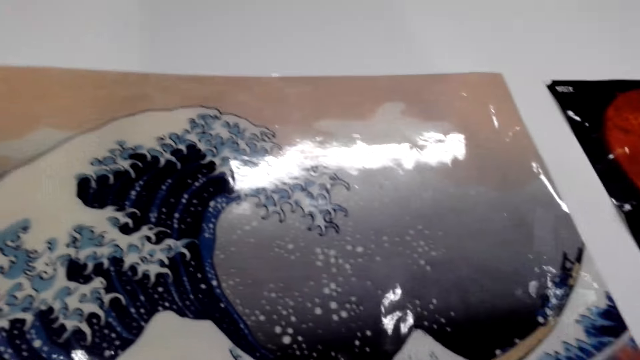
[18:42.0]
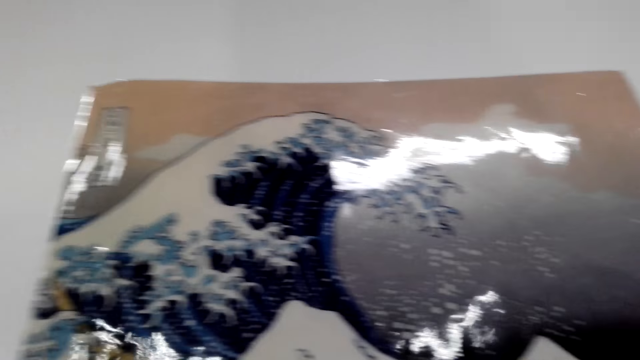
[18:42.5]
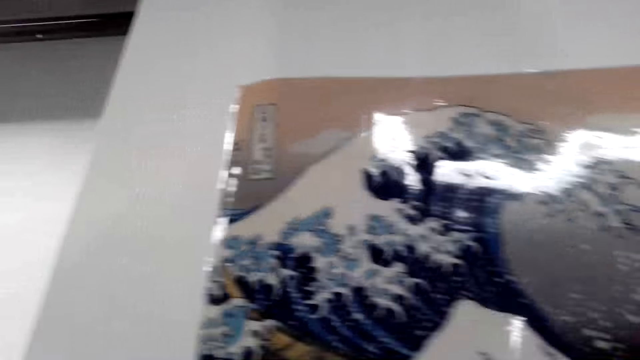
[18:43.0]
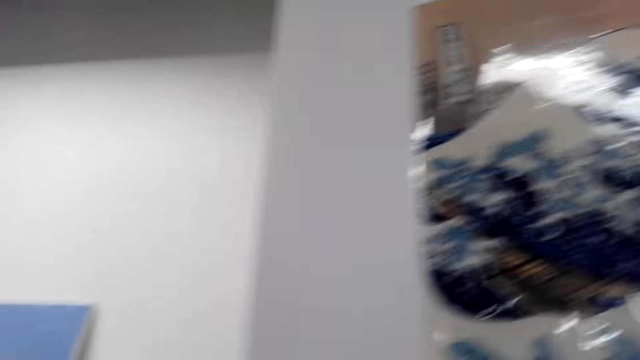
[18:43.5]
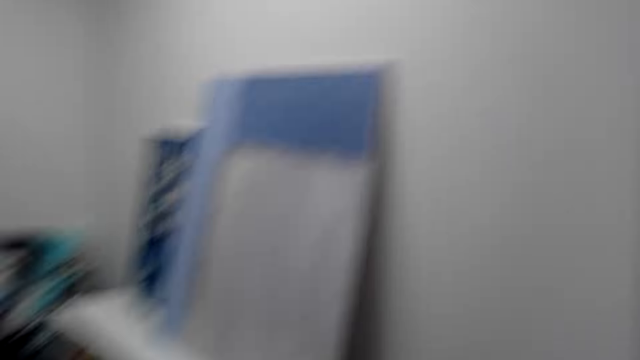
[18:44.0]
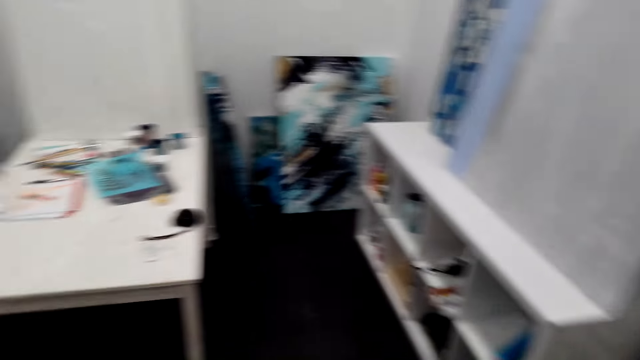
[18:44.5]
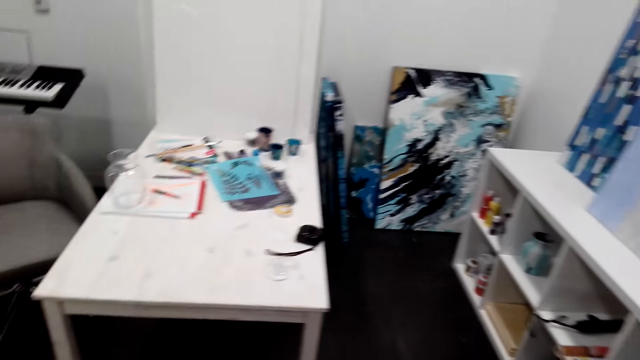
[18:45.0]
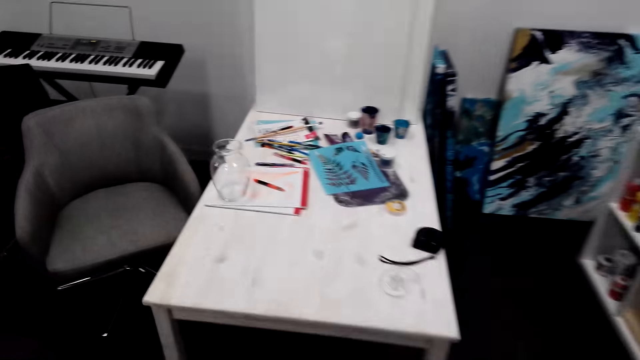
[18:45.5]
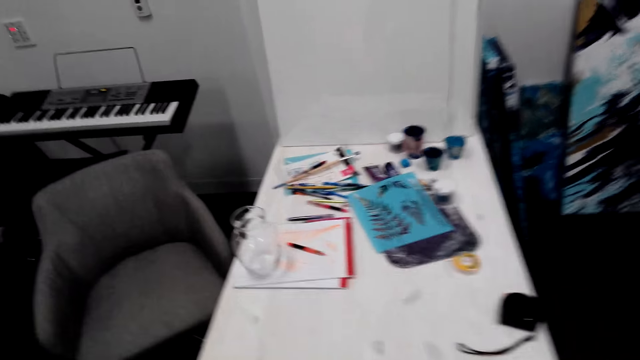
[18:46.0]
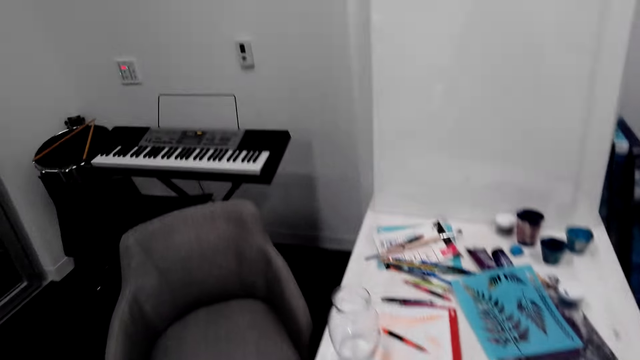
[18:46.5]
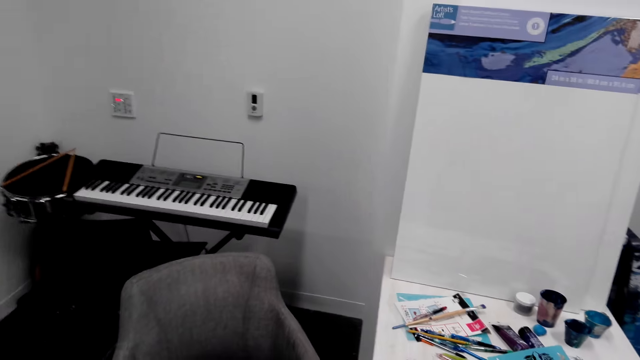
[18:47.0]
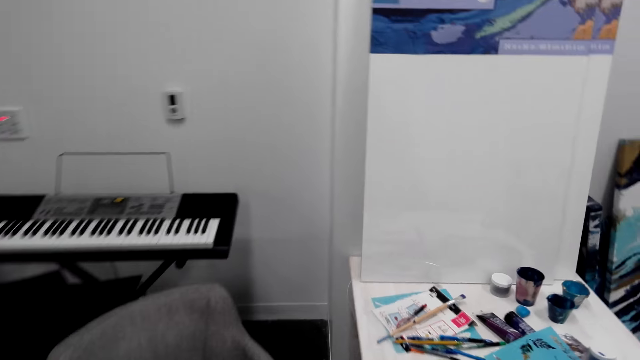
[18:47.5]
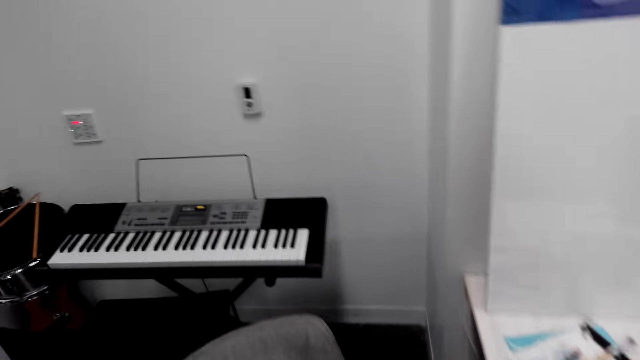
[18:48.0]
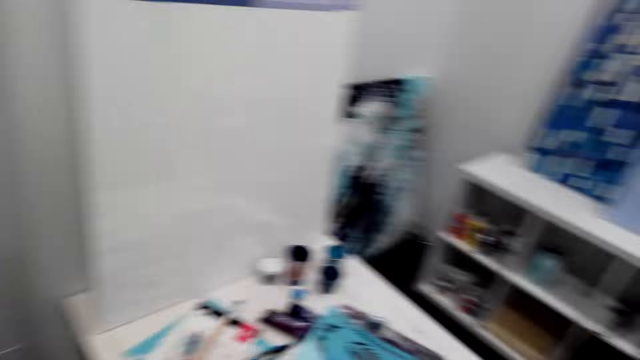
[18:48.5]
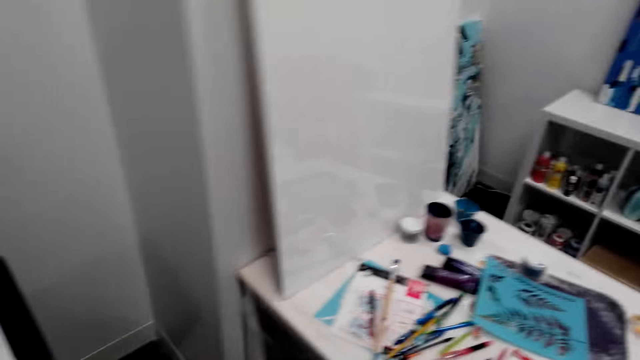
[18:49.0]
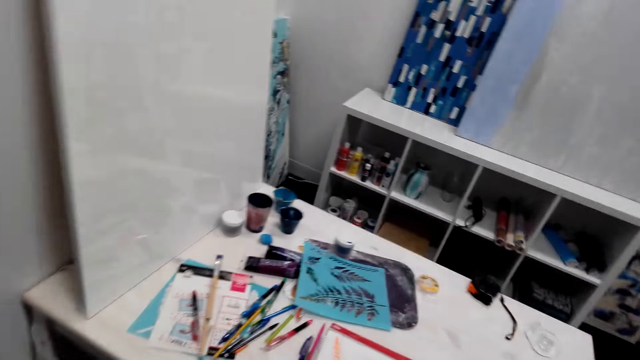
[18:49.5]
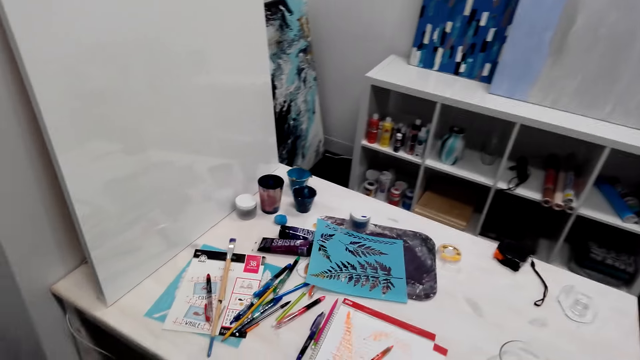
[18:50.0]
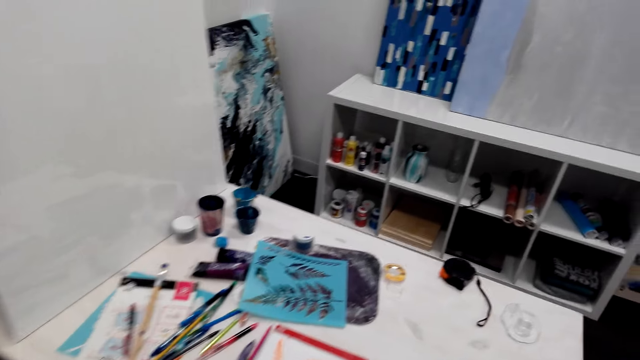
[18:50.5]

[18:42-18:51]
The camera wearer walks round the house.

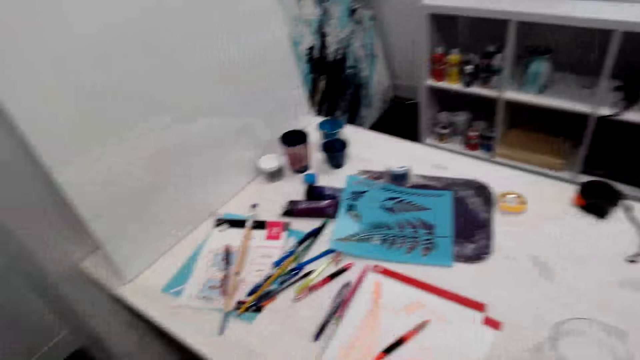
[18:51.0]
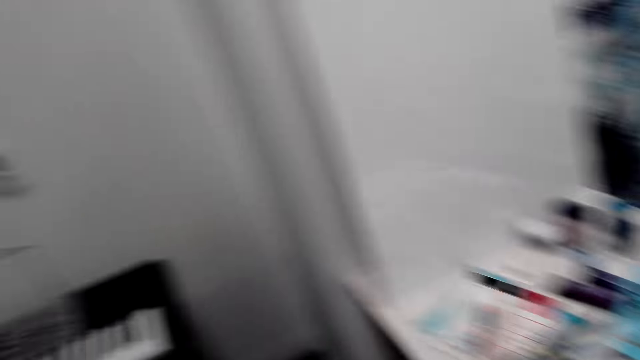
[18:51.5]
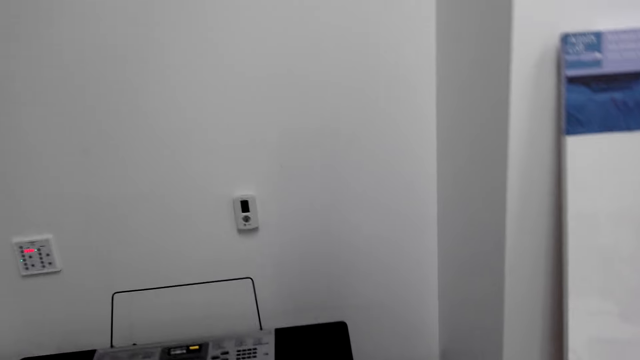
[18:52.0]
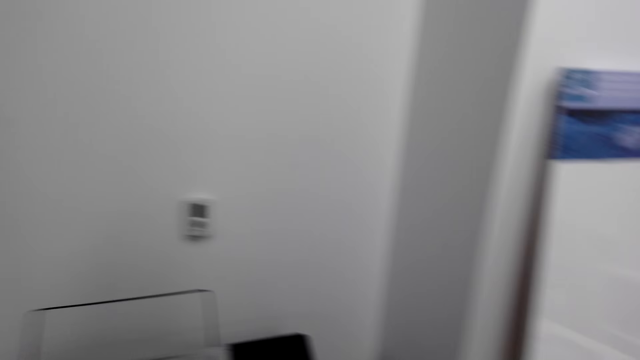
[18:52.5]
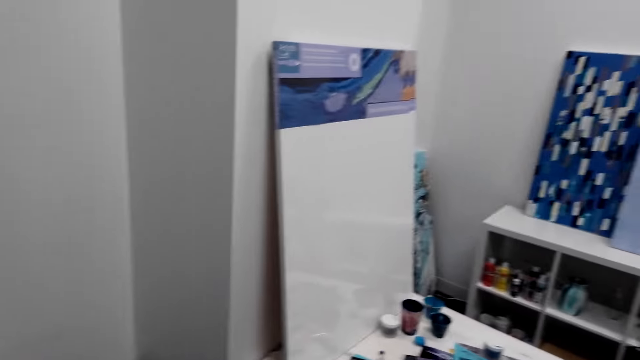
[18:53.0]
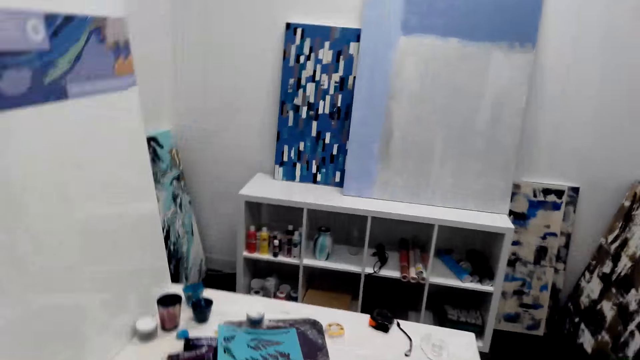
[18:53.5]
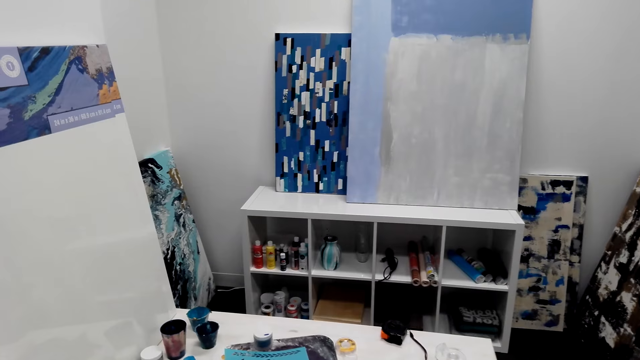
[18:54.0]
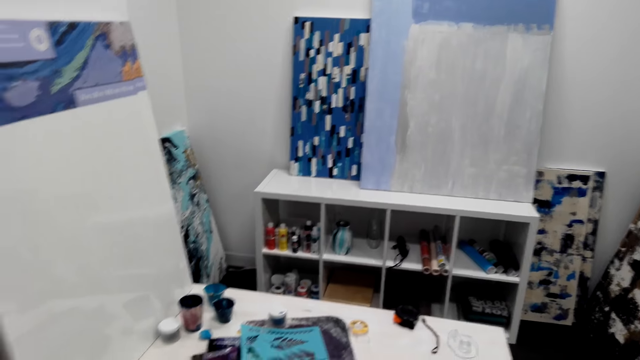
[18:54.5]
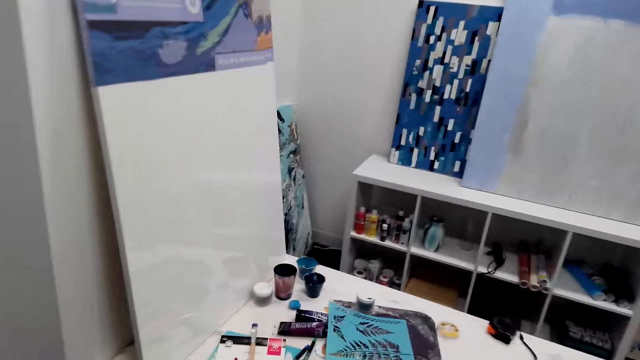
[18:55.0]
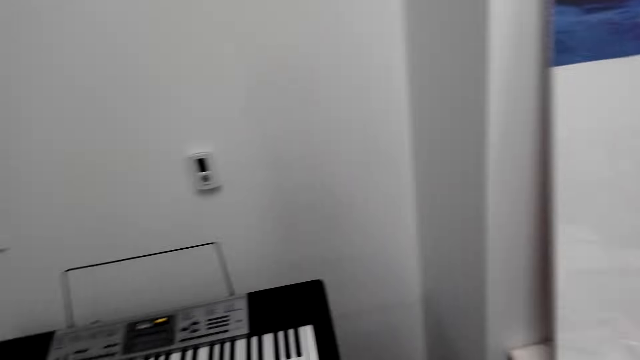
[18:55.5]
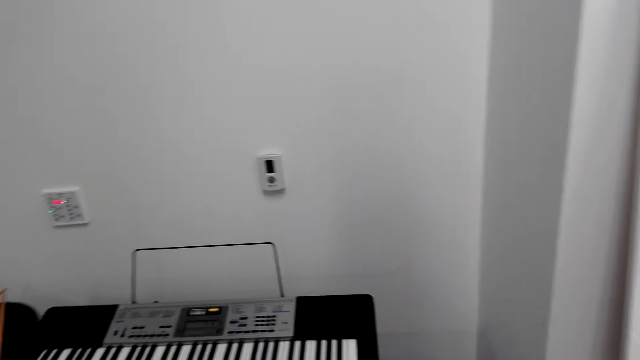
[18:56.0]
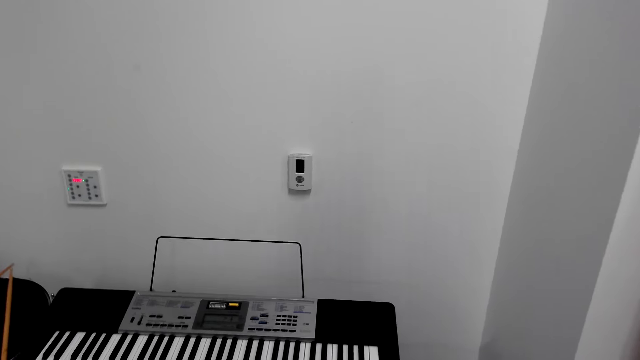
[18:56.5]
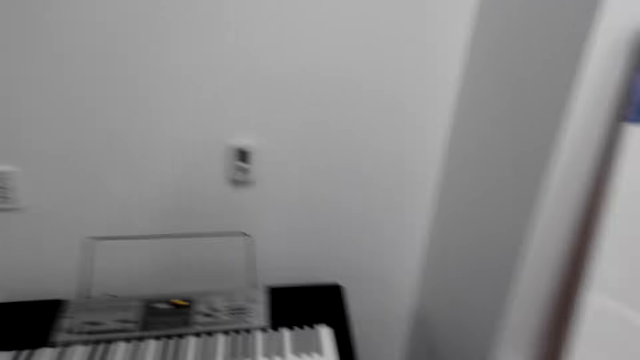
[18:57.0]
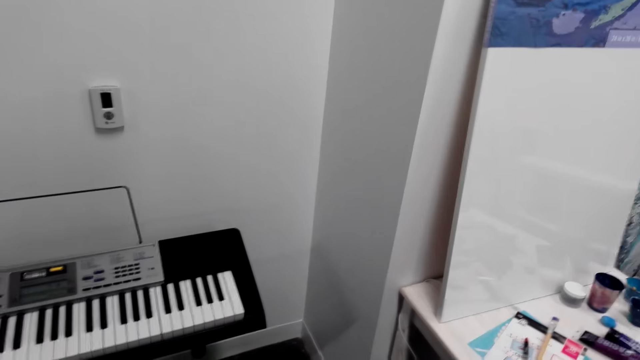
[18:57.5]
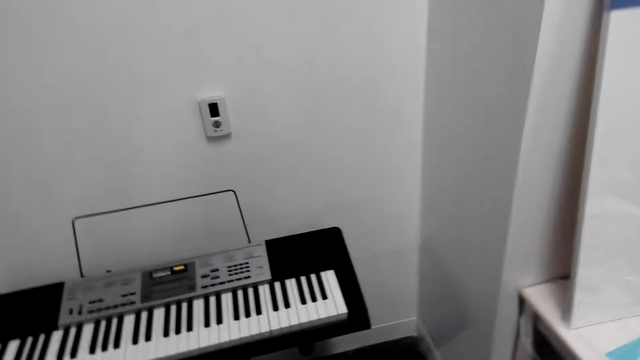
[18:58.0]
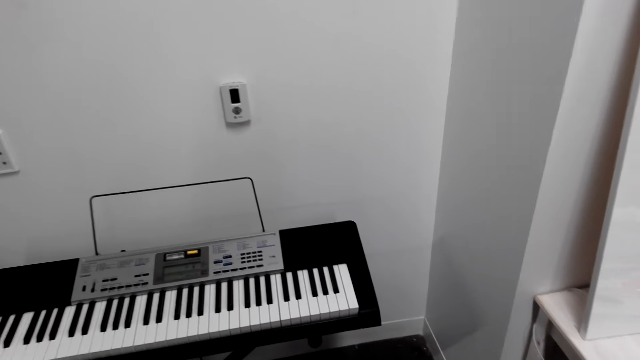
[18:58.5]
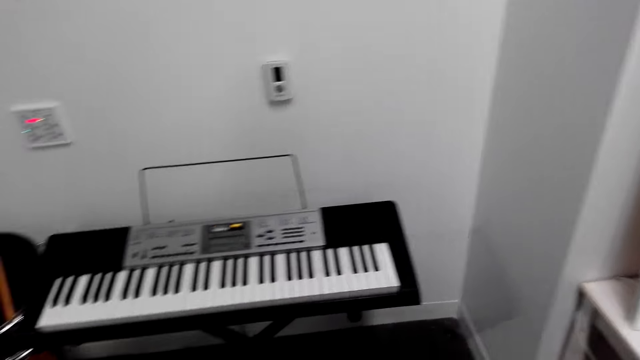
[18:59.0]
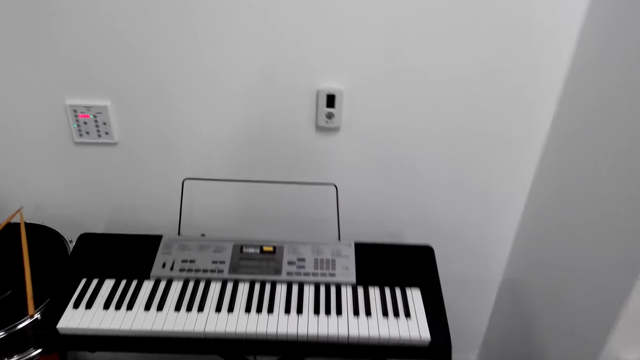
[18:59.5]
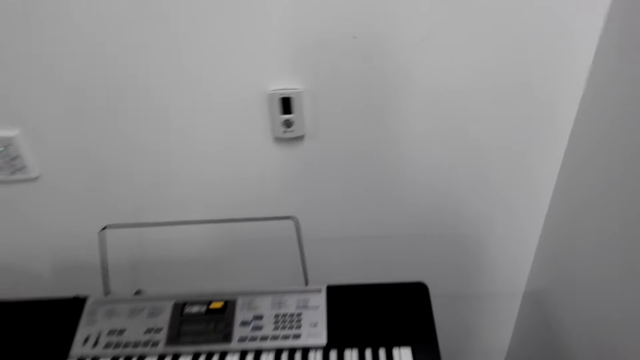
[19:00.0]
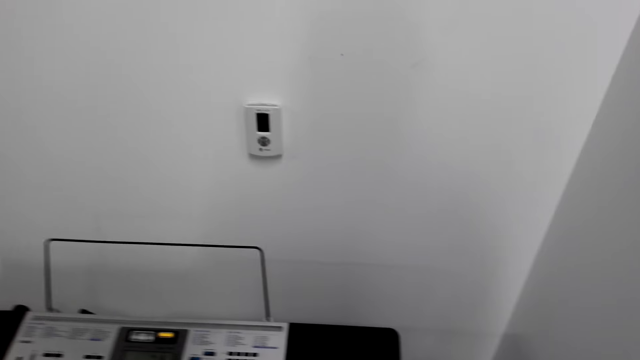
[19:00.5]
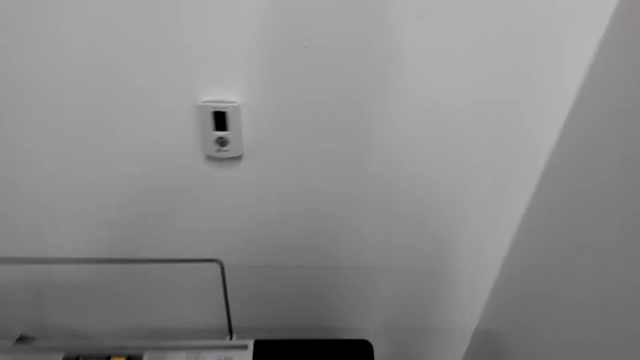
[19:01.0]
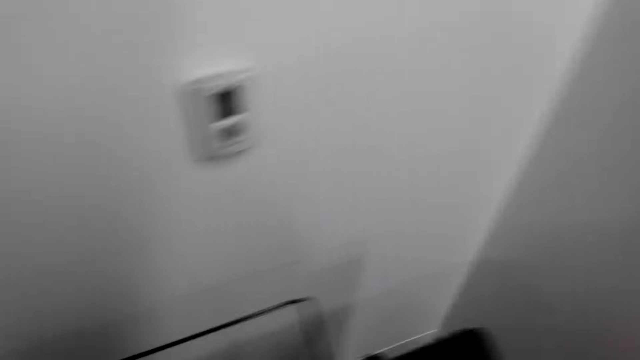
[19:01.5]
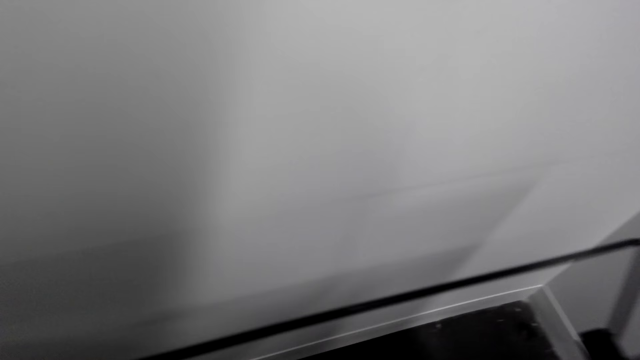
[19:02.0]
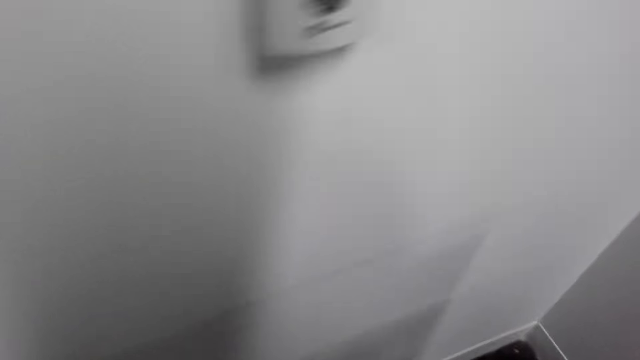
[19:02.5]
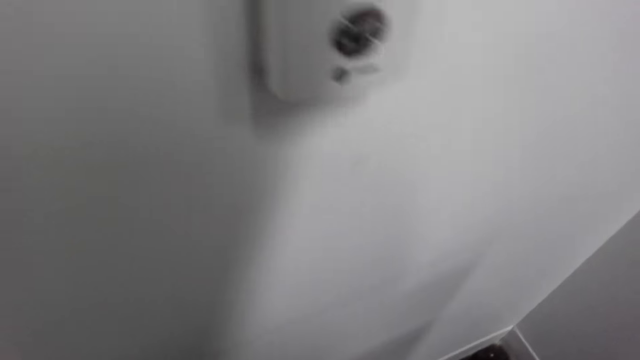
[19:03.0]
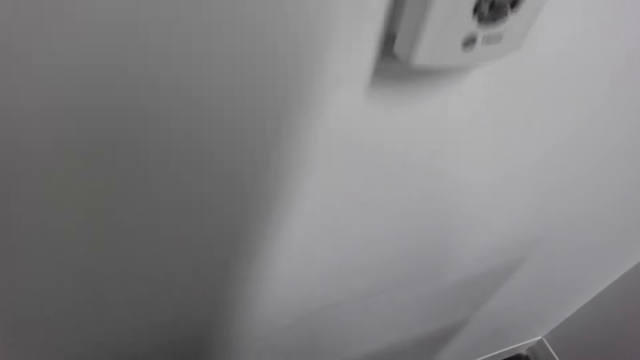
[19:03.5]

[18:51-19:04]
The camera wearer stares around the house.
